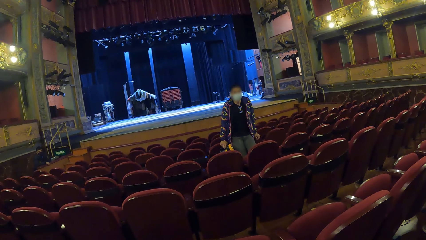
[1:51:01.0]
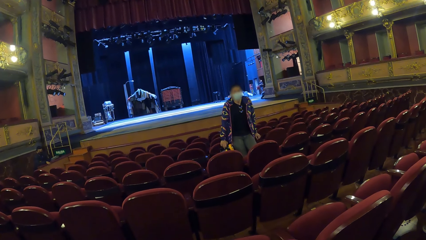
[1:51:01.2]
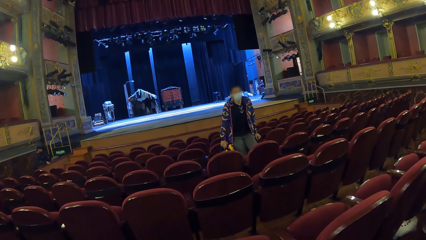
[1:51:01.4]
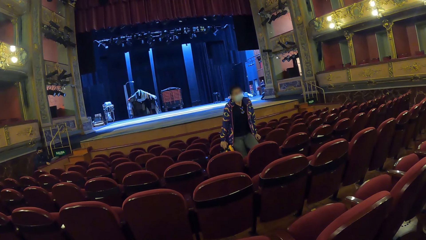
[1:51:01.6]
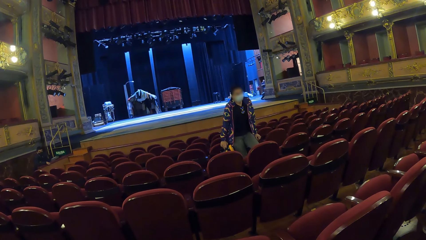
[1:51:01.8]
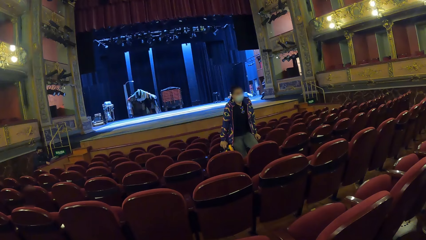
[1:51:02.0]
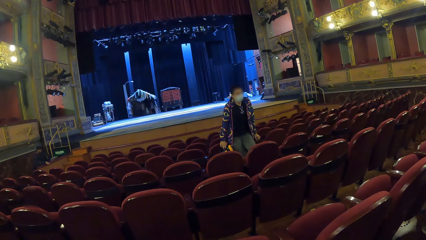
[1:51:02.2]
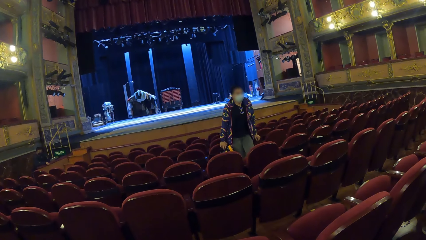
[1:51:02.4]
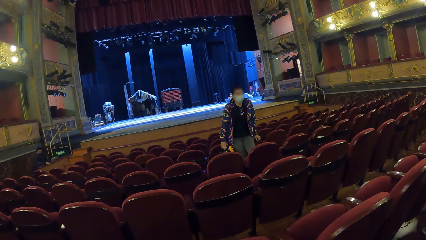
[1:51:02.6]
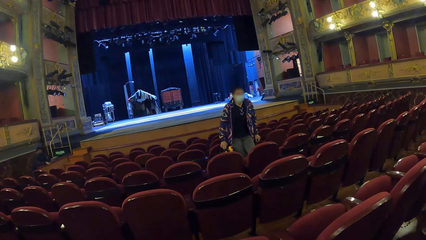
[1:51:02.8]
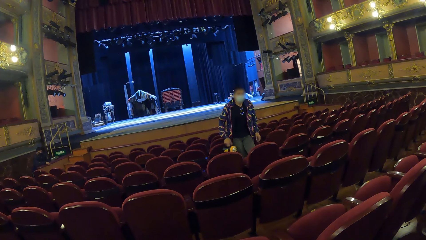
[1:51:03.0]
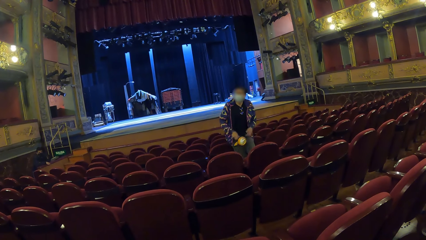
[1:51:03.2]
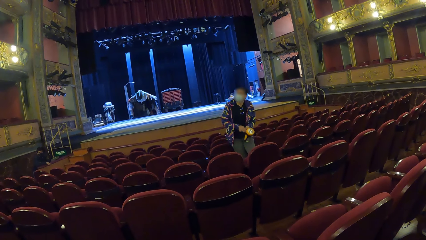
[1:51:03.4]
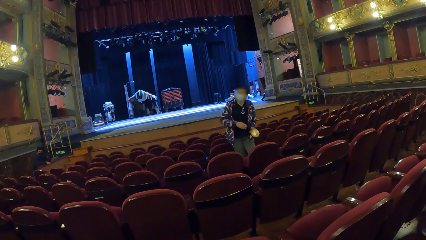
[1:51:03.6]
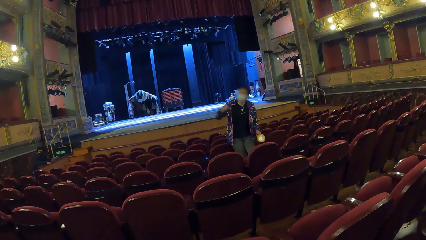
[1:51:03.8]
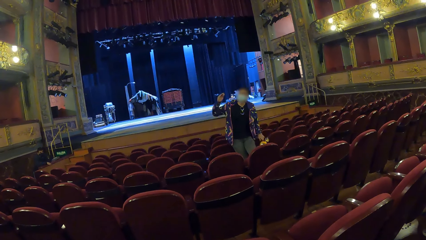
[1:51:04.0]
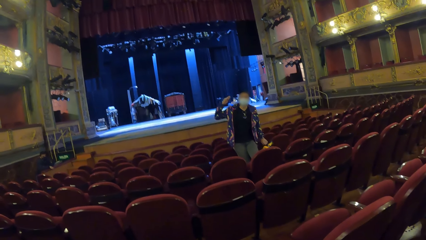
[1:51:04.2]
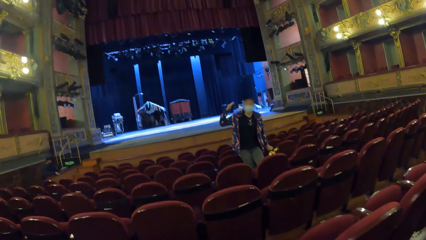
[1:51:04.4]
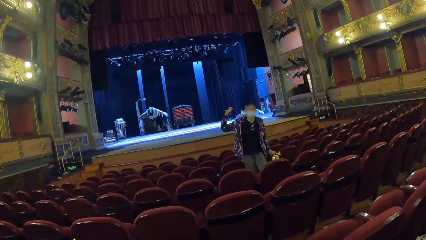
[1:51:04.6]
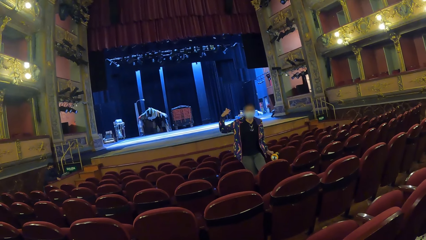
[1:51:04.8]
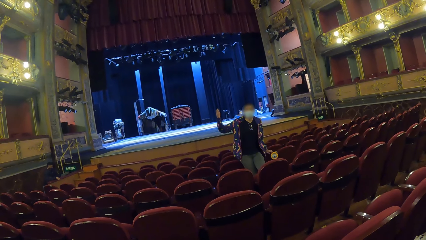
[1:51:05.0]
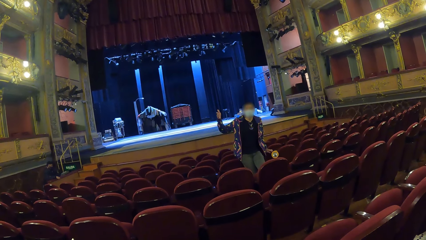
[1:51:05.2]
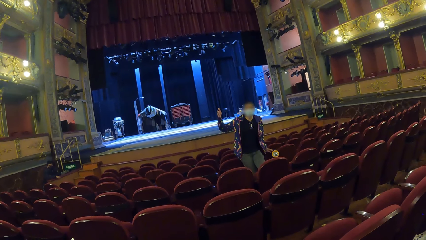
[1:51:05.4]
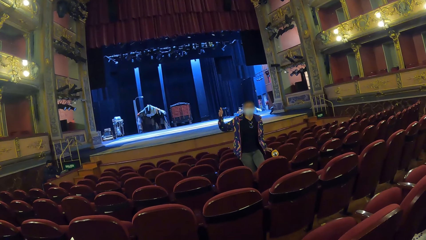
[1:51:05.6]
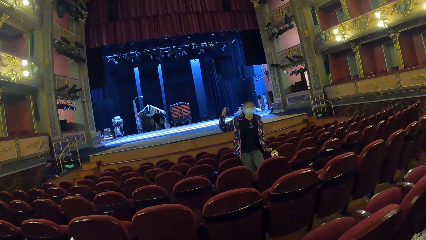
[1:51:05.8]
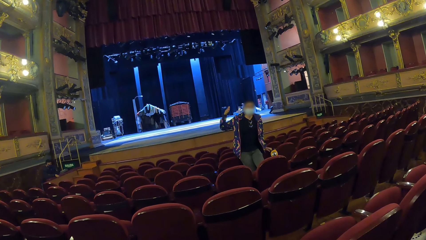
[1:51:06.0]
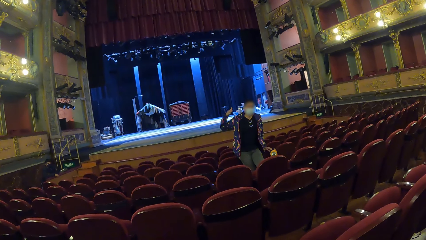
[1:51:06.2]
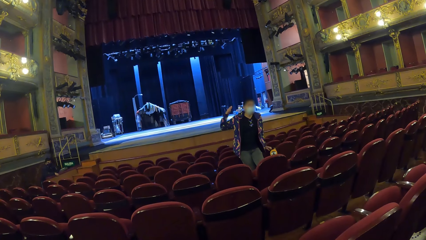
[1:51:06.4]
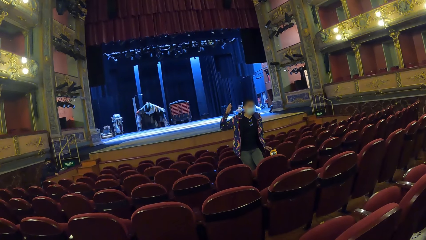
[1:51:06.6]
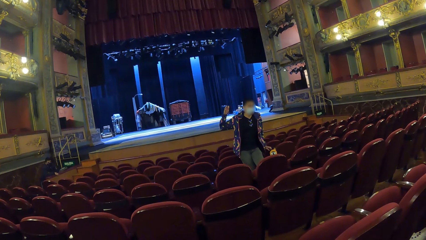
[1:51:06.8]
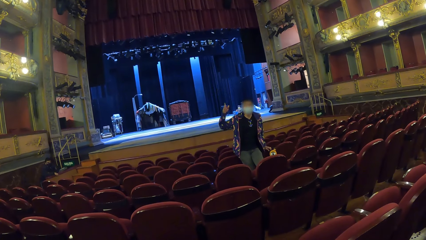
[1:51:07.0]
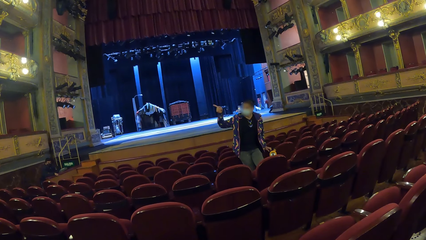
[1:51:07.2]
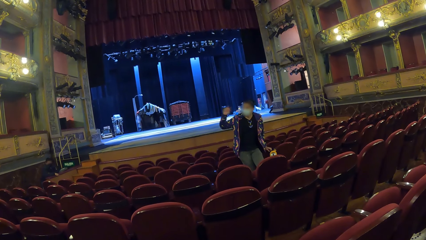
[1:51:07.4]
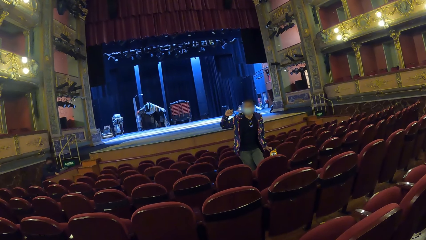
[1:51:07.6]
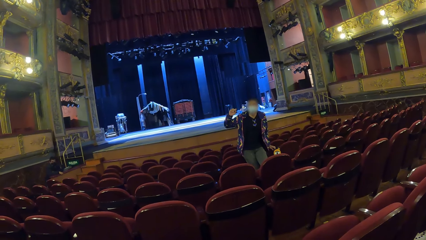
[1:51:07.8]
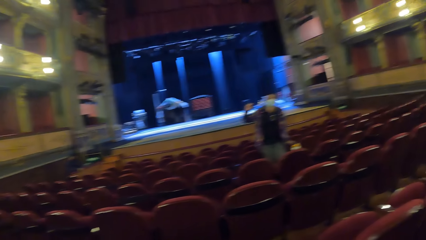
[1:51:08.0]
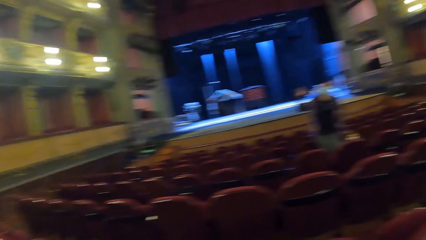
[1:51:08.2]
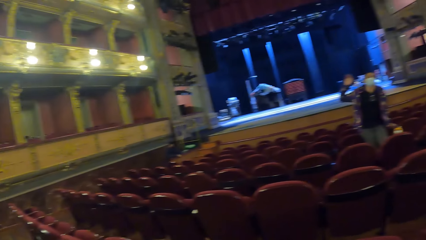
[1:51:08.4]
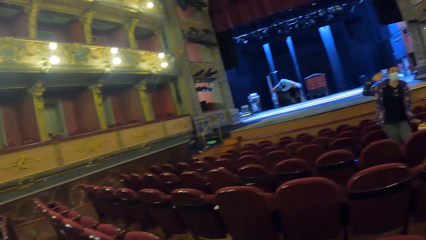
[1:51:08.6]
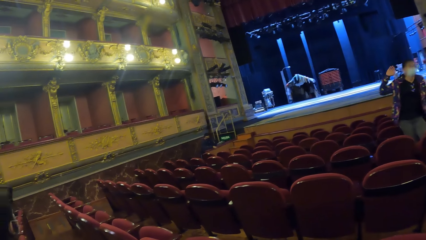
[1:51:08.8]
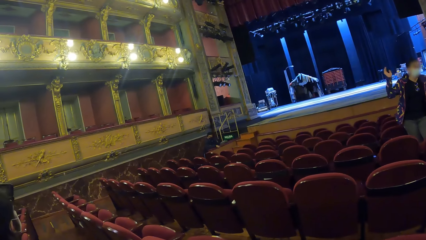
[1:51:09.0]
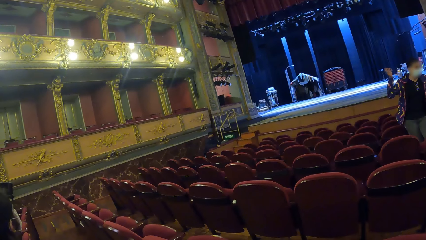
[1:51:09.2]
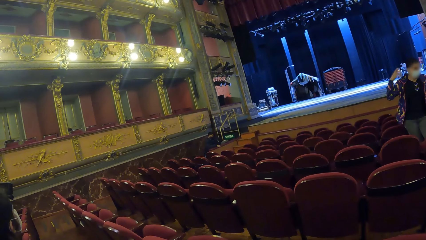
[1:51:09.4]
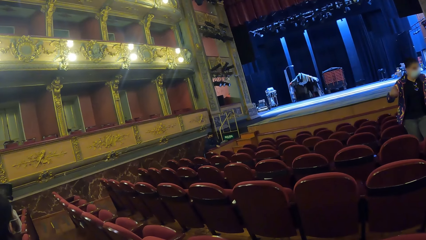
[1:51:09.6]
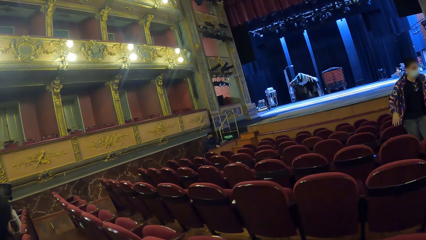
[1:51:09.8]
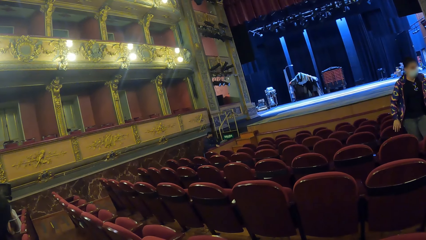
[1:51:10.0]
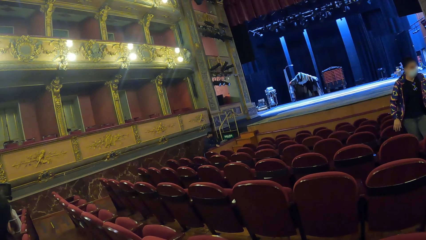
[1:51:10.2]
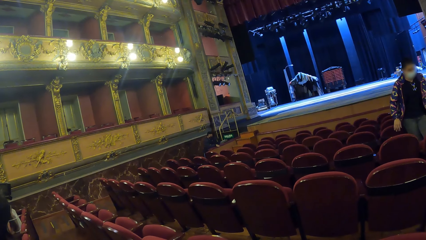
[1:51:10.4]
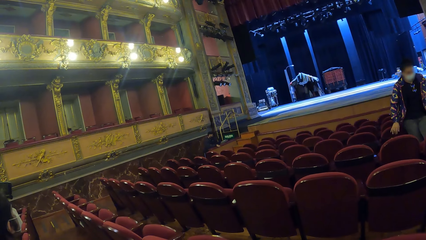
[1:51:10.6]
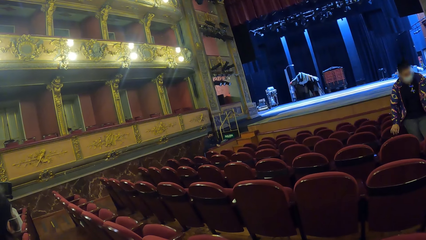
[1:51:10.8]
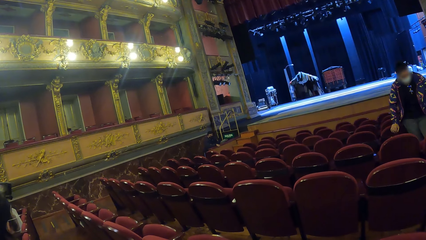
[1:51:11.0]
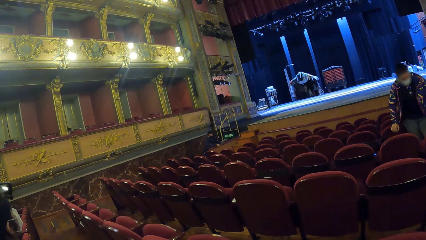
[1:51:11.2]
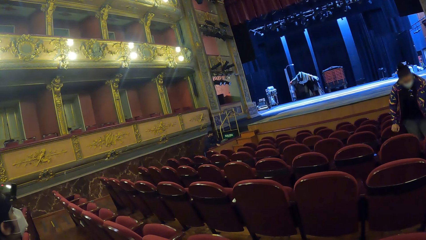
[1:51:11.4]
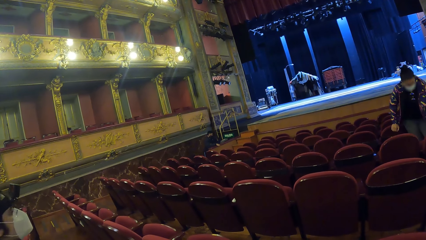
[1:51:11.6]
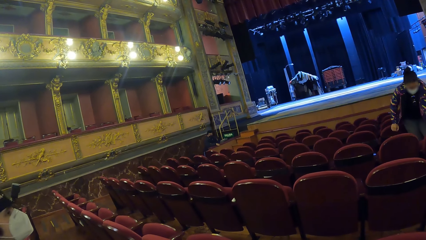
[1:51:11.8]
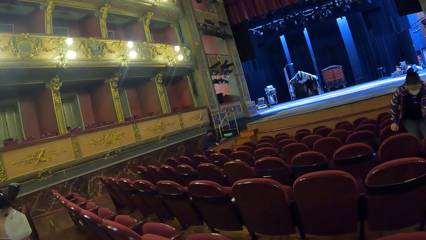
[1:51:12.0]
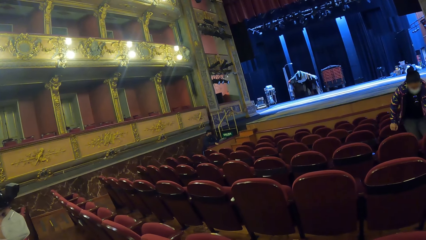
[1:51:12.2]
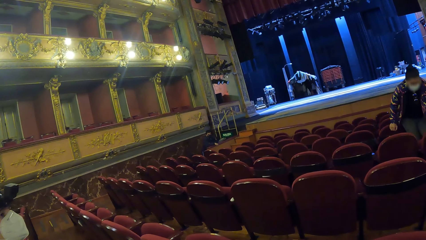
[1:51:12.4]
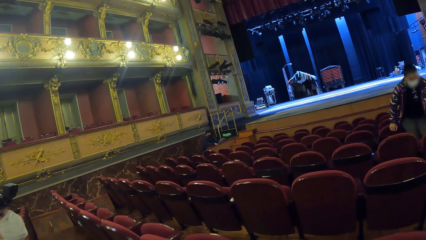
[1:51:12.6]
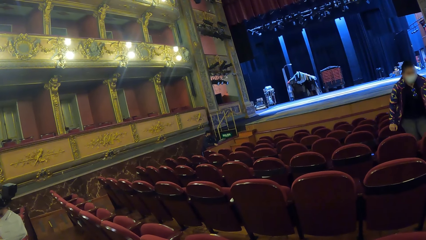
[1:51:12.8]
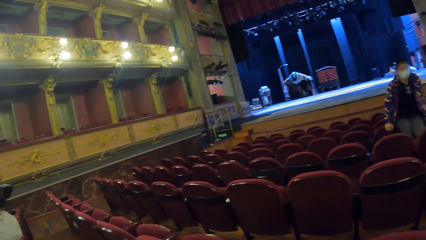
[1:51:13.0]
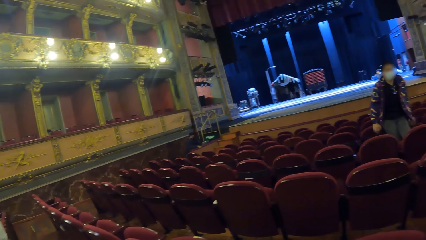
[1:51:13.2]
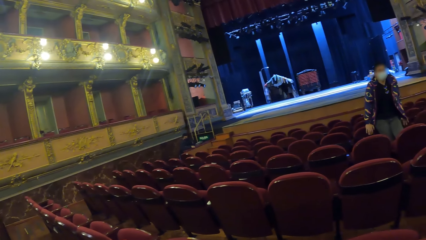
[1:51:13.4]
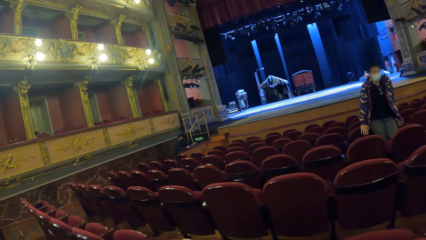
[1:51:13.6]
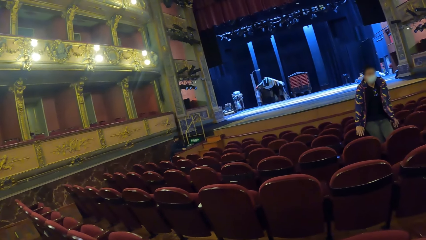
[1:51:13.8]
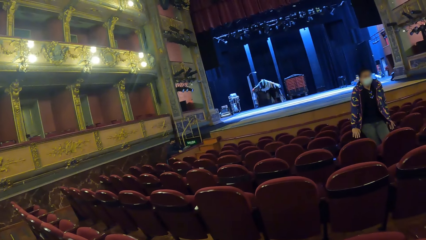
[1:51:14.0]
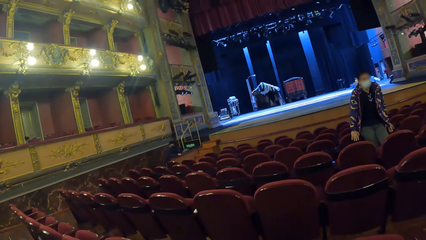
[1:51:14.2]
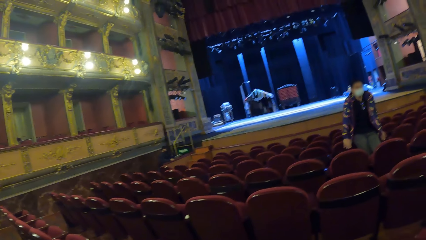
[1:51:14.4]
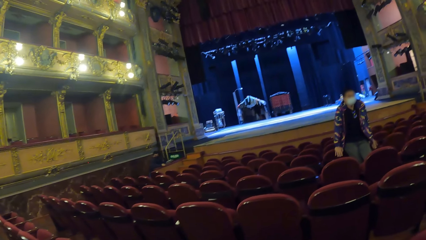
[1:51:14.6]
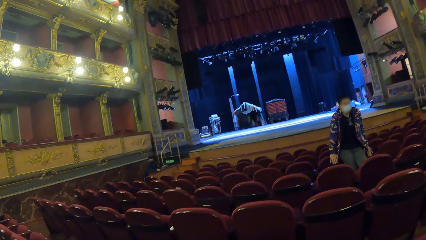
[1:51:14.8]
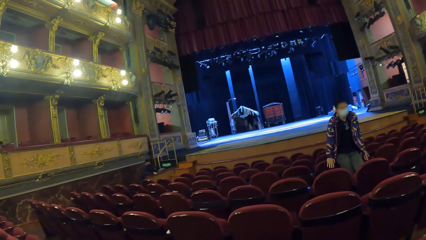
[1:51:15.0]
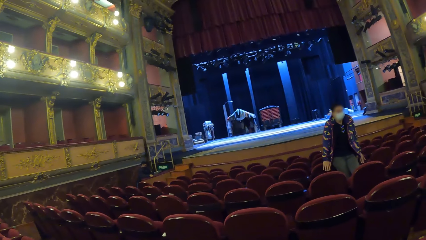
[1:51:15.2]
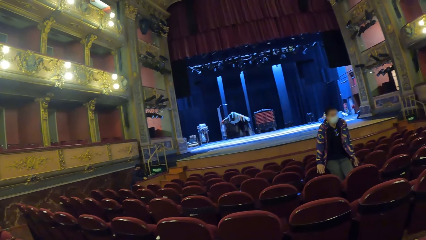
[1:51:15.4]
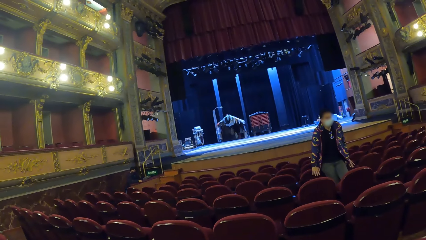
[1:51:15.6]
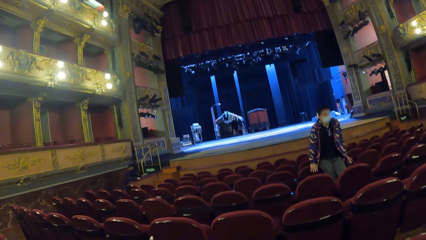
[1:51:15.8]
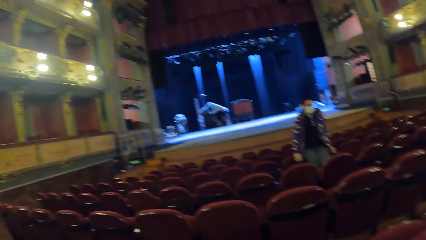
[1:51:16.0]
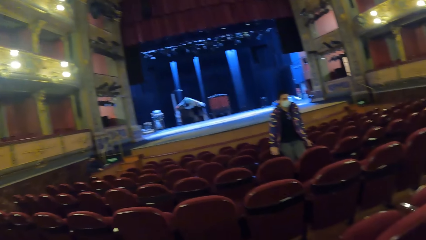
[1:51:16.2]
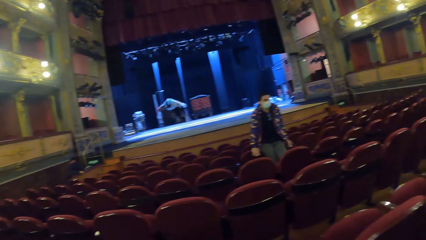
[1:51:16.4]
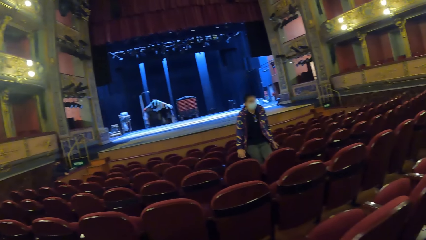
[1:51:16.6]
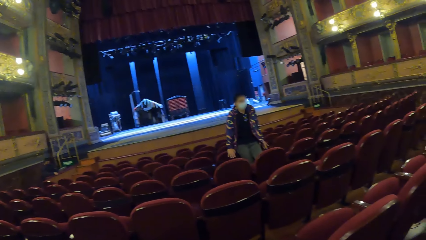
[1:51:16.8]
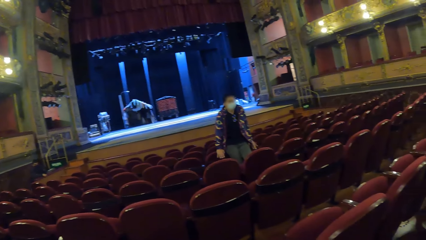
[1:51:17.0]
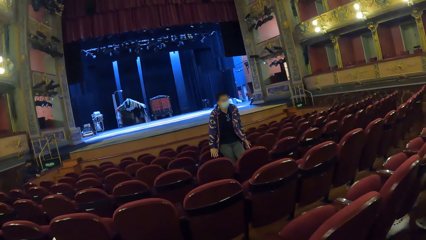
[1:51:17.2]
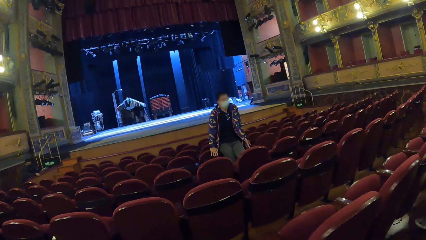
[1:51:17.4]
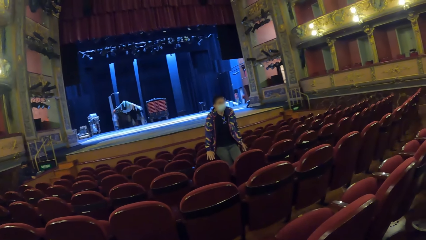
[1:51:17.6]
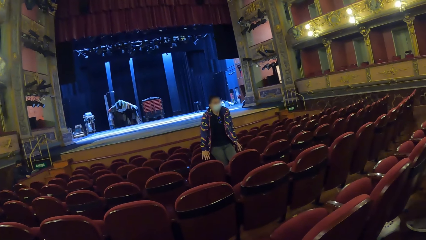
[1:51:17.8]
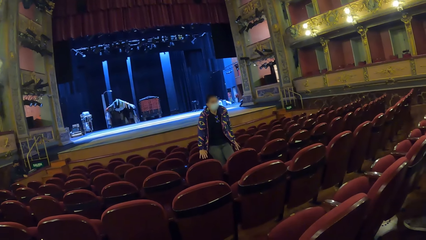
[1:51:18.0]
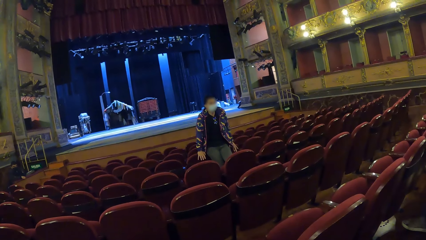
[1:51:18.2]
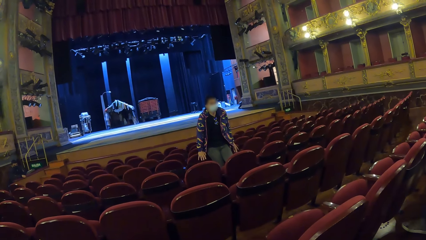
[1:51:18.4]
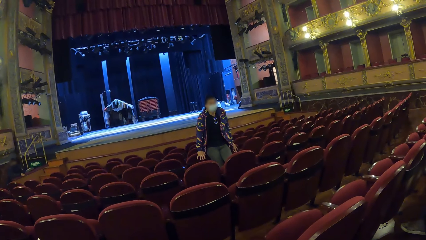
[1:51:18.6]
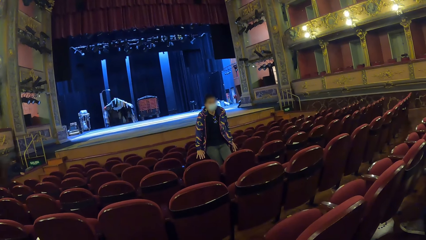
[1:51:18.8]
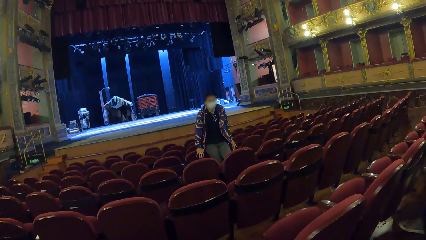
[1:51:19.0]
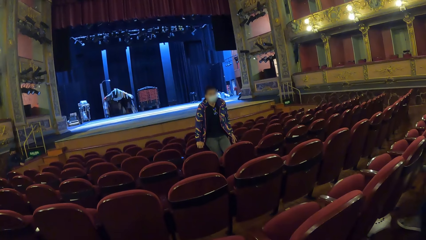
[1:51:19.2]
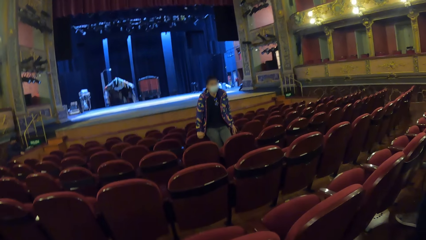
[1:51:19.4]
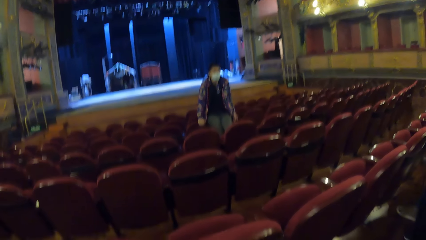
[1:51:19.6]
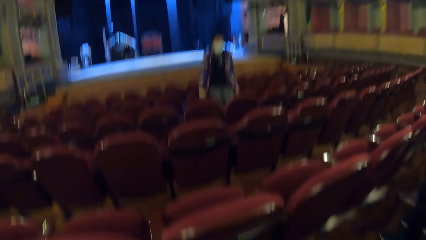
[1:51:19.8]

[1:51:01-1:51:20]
The woman holds the flashlight with her left hand and moves her right hand. The camera wearer looks around the movie theatre room. The woman holds the chair. The camera wearer looks at the woman. They look at the woman again.
